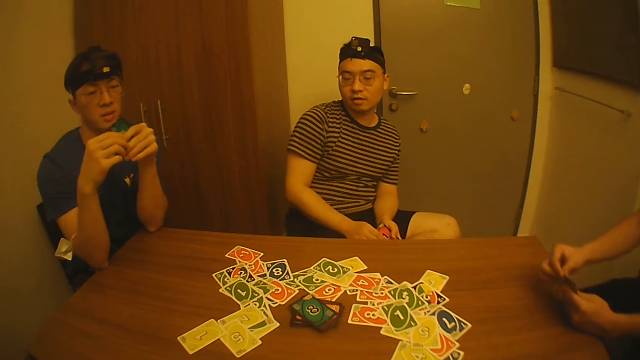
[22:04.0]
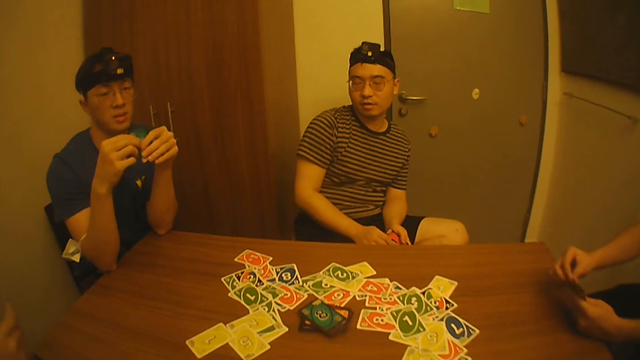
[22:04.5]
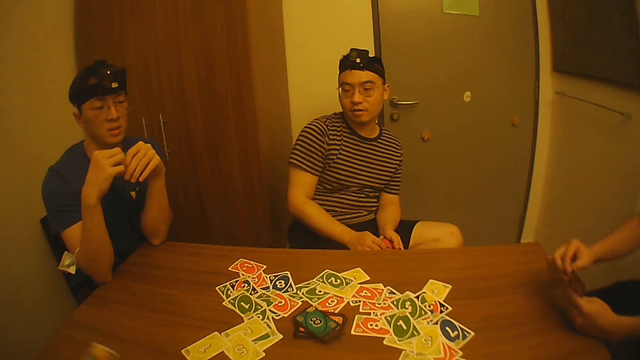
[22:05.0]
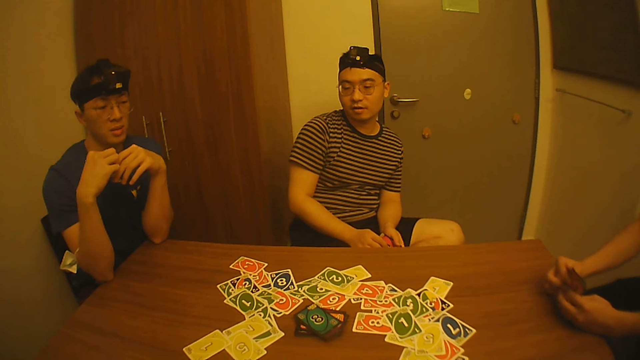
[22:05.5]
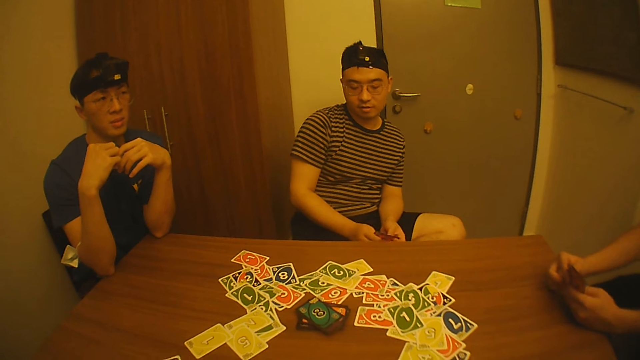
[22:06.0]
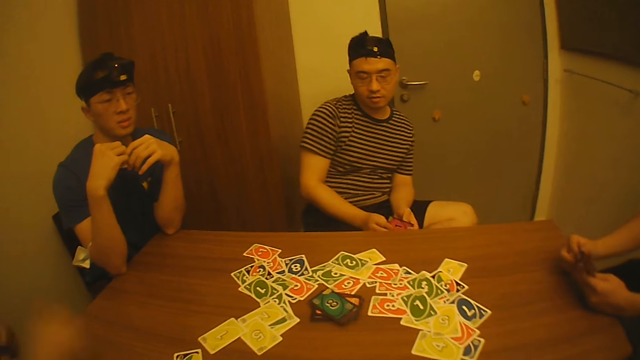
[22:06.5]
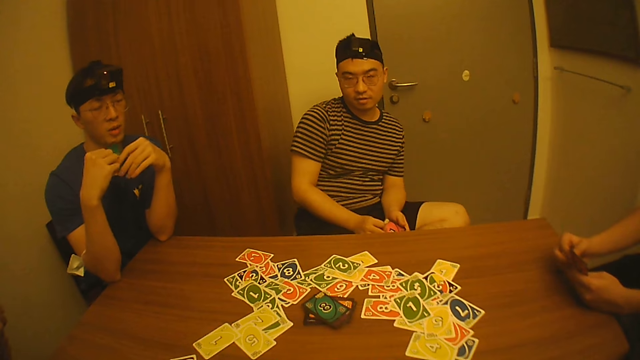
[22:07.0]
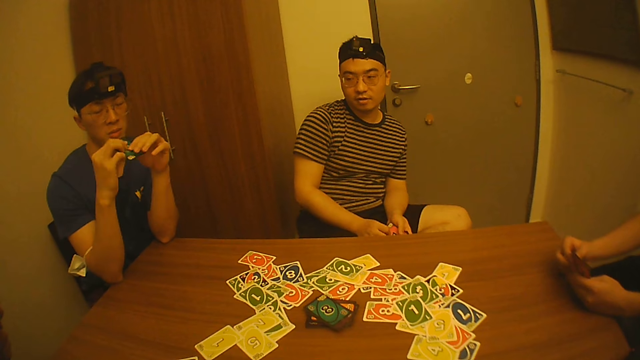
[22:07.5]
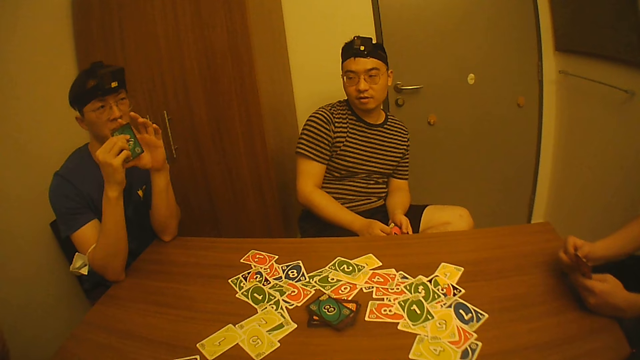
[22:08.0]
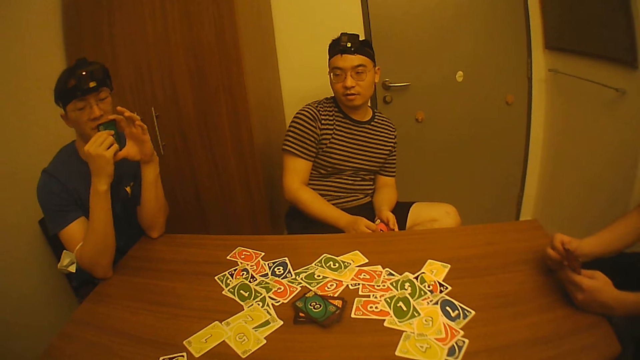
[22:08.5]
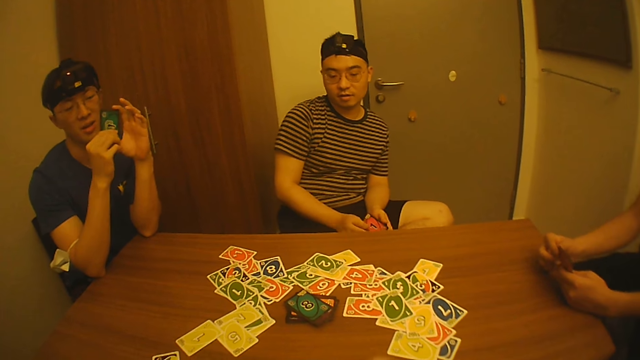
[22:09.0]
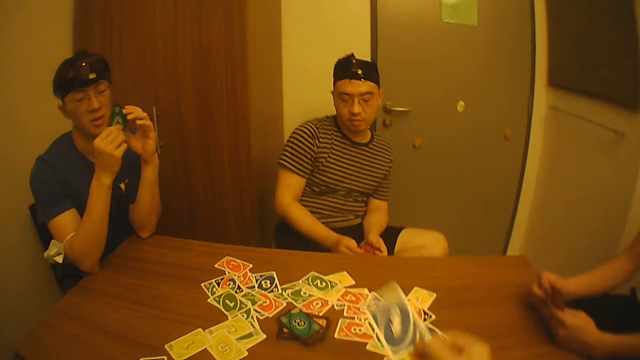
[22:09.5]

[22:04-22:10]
The camera wearer looks around.

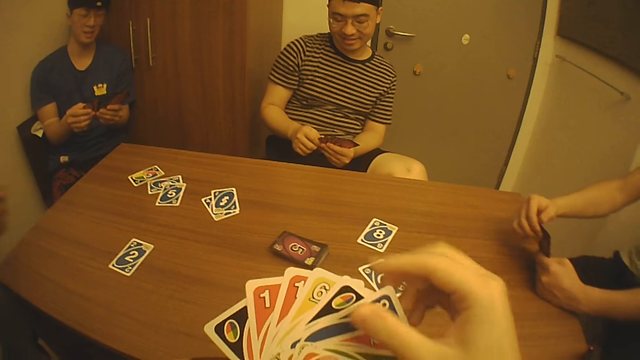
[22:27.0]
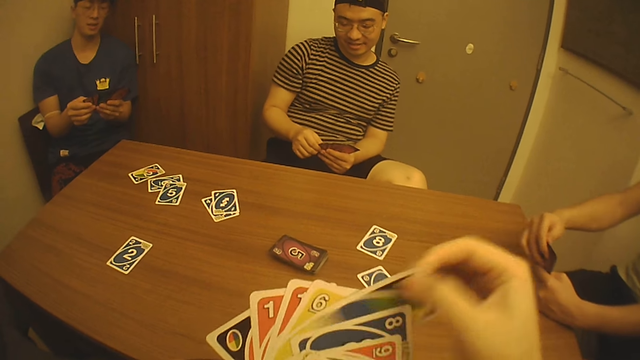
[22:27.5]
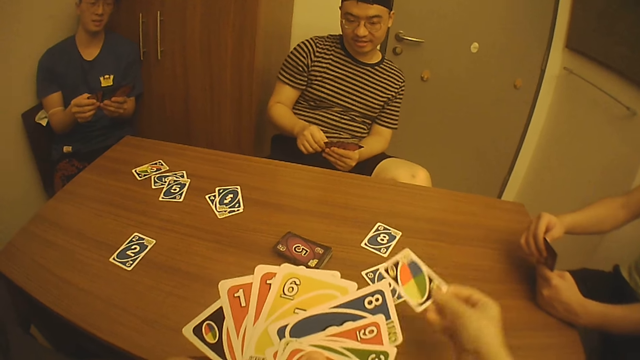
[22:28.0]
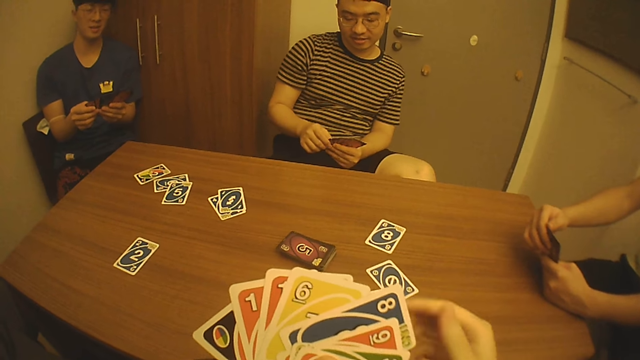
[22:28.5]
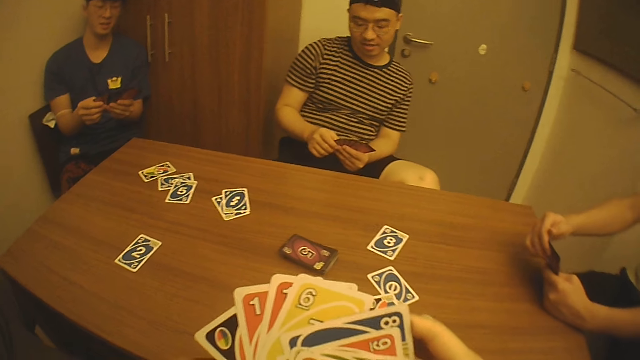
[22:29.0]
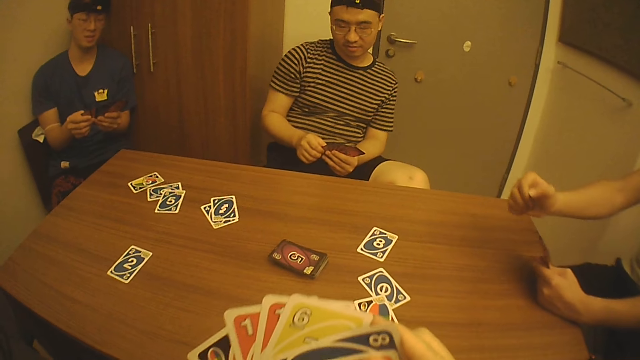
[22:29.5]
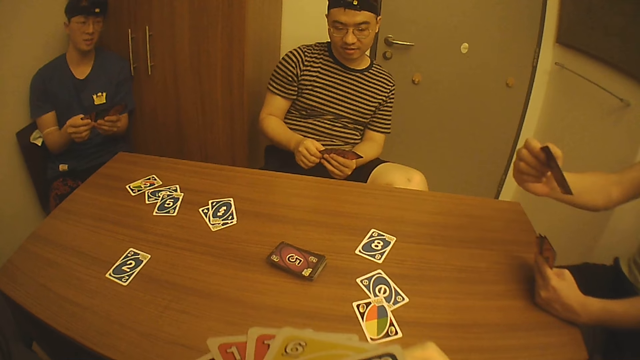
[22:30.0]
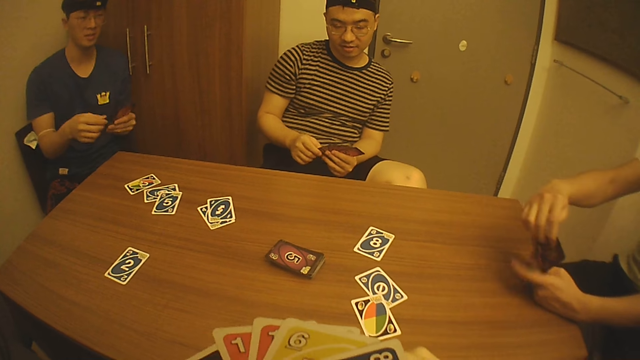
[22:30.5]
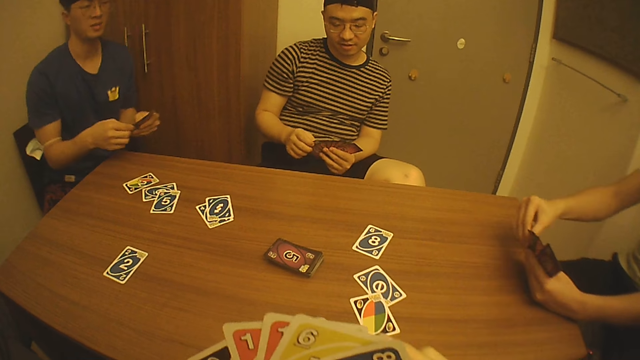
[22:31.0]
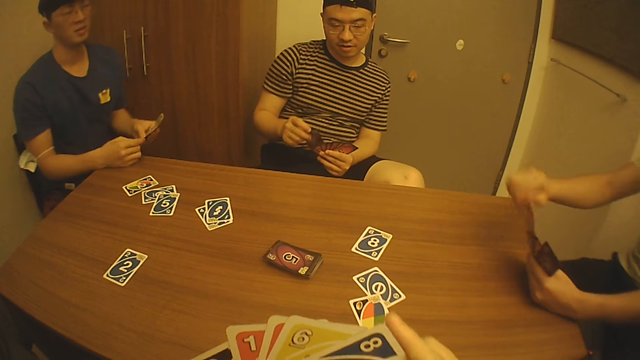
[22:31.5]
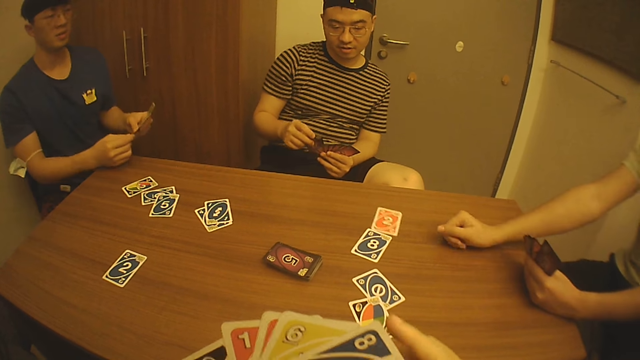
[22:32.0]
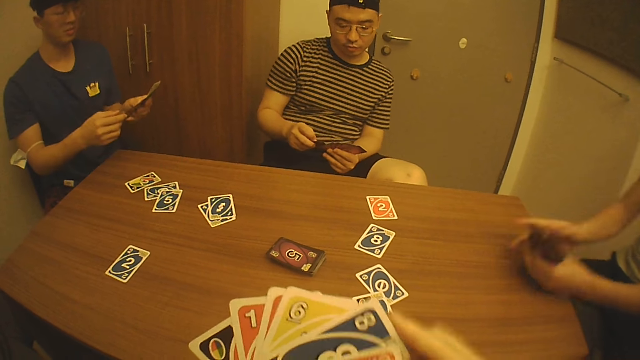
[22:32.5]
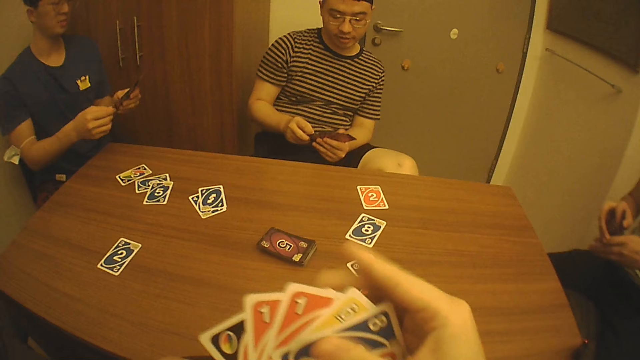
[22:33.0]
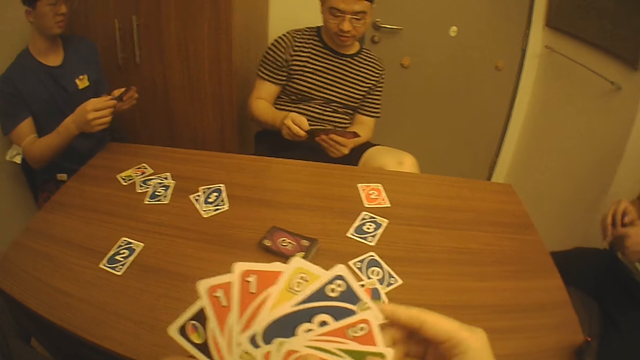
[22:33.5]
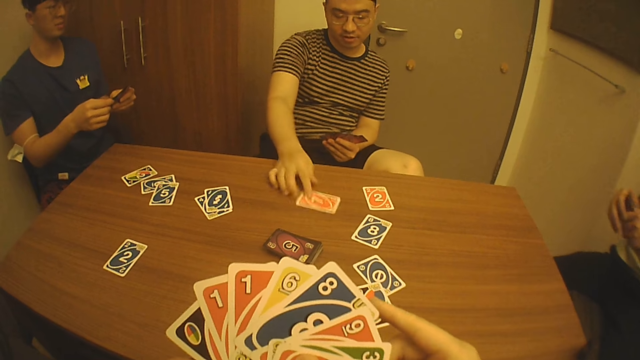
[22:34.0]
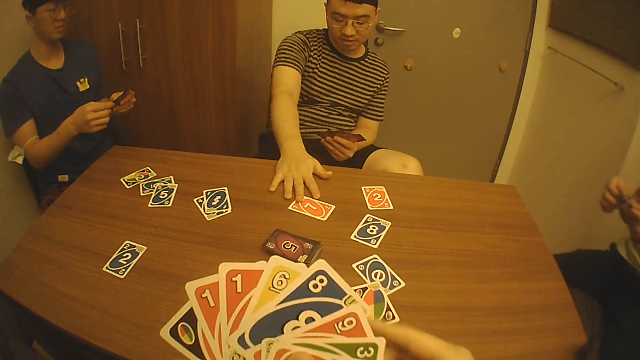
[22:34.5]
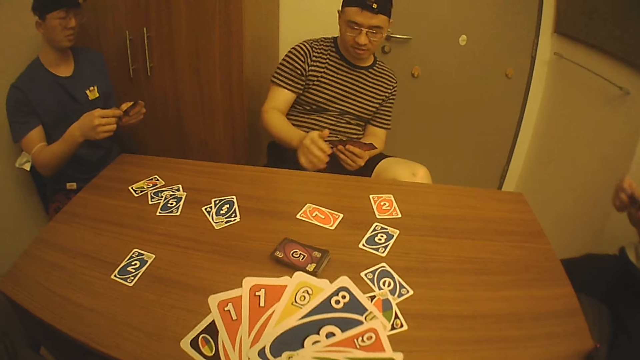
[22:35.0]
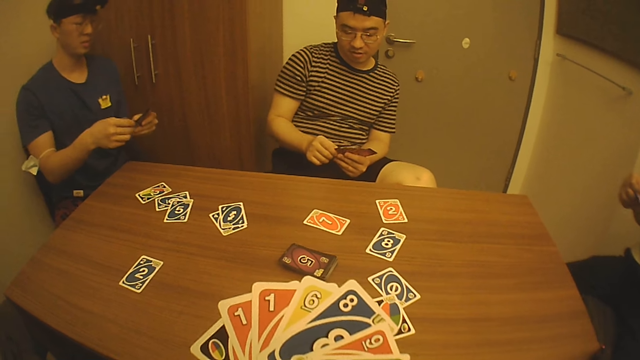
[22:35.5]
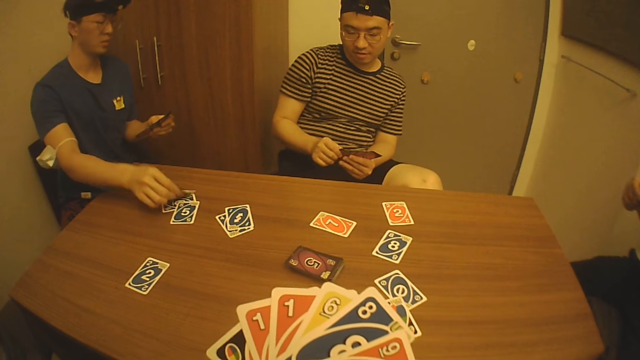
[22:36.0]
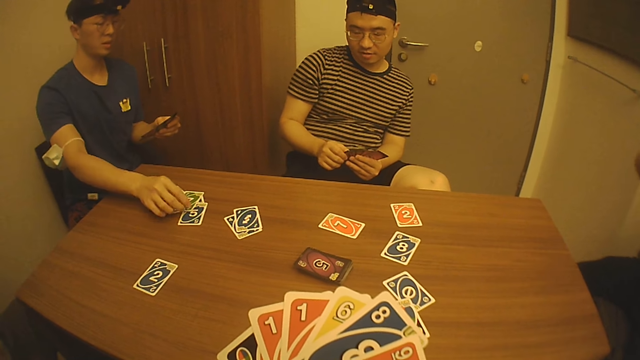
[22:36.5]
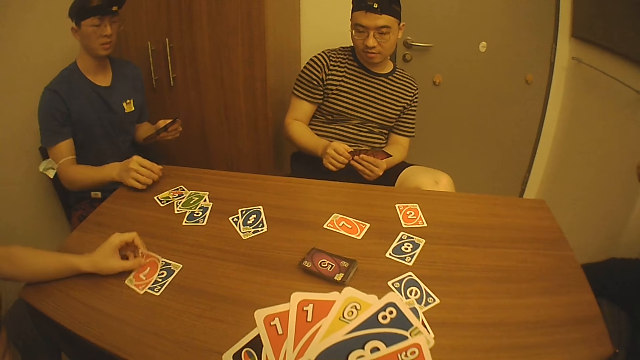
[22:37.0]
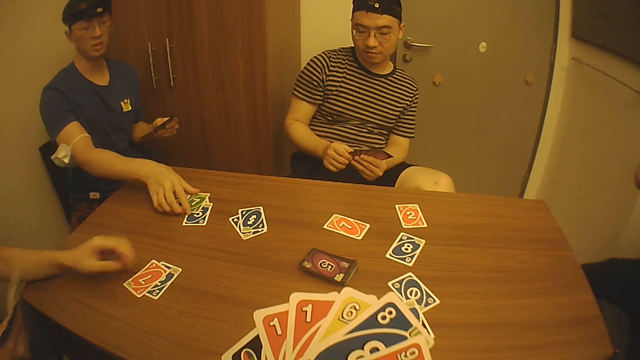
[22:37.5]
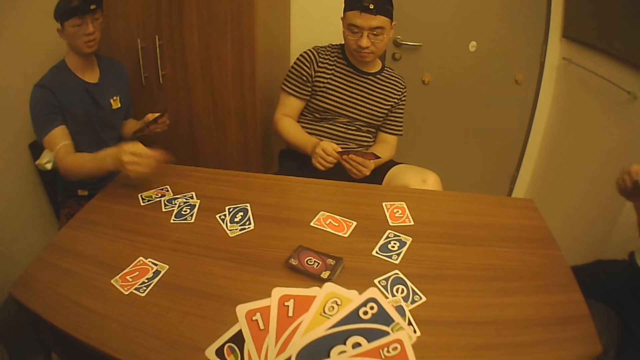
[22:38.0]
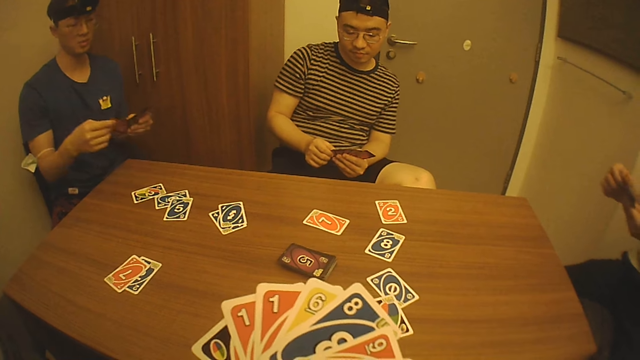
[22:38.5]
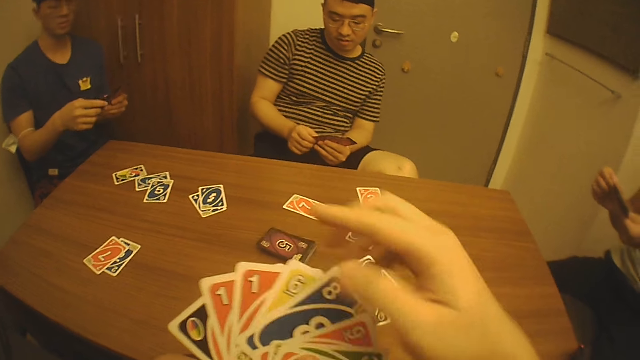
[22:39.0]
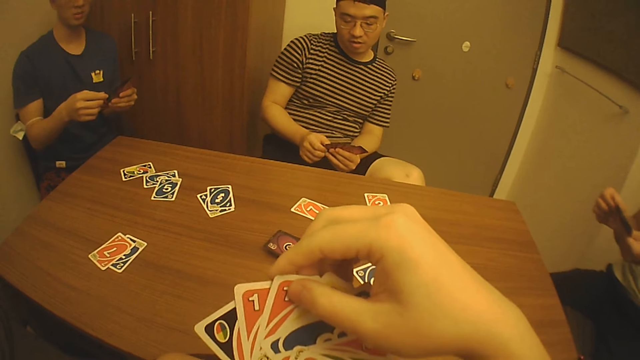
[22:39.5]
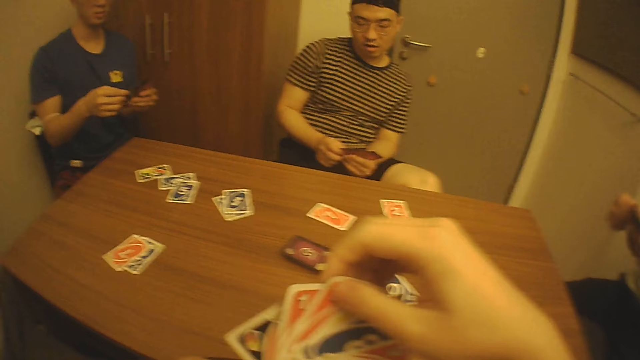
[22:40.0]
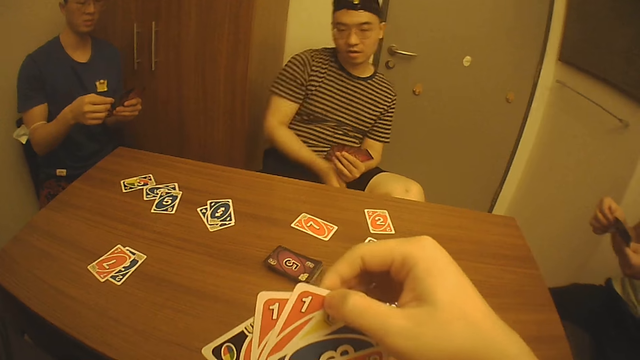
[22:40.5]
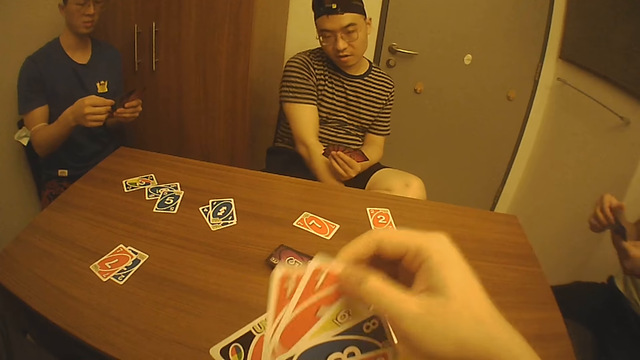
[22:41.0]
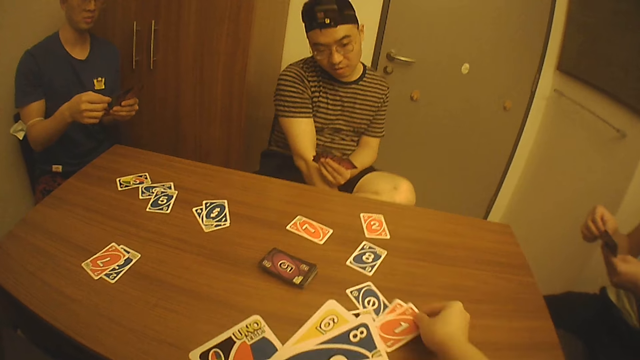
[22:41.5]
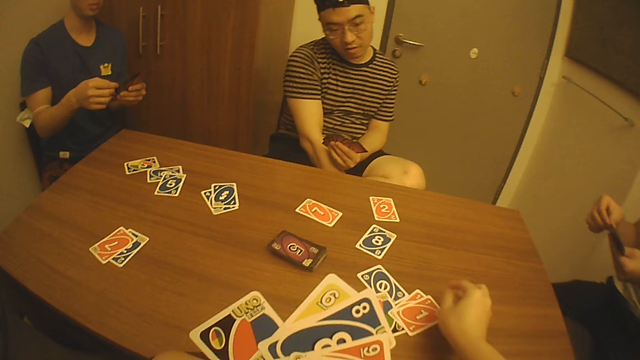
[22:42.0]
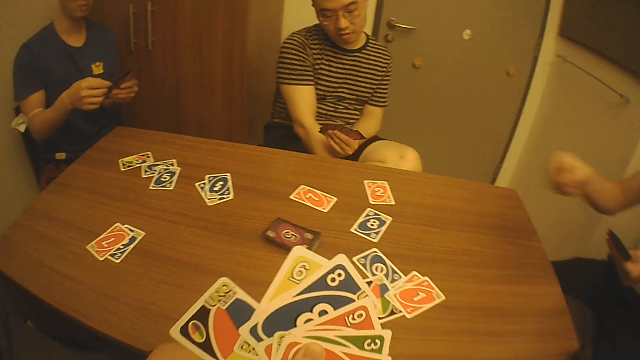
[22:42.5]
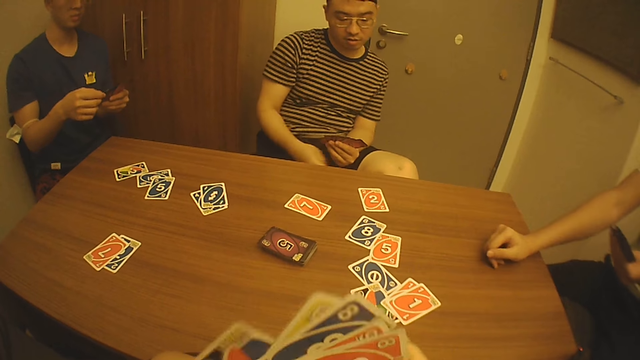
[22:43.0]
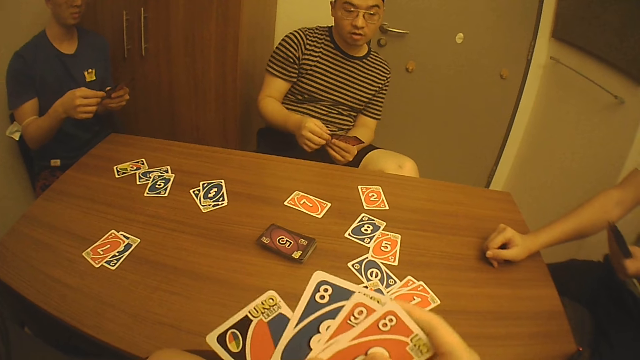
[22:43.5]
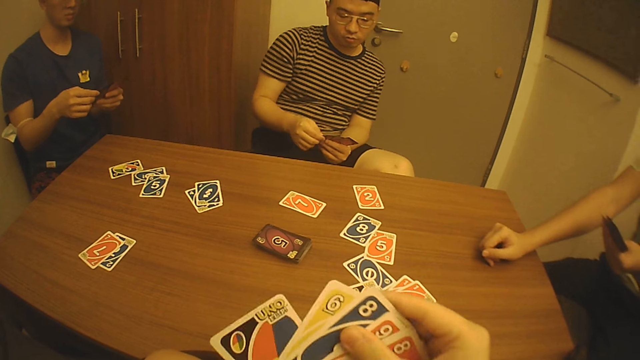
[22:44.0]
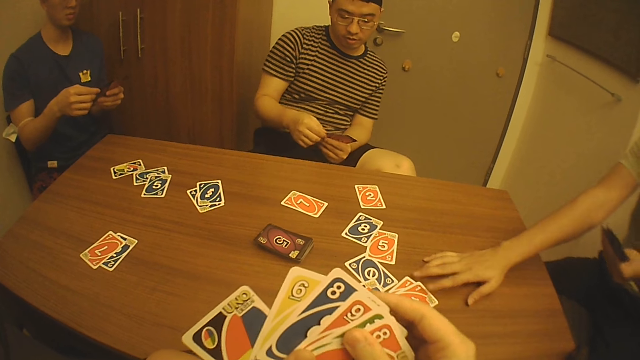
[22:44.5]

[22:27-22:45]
The camera wearer interacts with a man, another man, a third man and a fourth man. He picks a playing card with his right hand and drops the card on the table with his right hand. He holds playing cards with his right hand. The fourth man lifts a card from the cards in his left hand with his right hand. He drops the card among the cards in his left hand with his right hand, and drops a card on the table with his right hand. The camera wearer scans through the cards in his left hand with his right hand. He arranges a playing card with his right hand. The third man drops a card on the table with his right hand. The second man drops a card on the table with his right hand. The first man drops a card on the table with his left hand. The second man picks the card from the table with his right hand. The camera wearer picks two playing cards with his right hand and drops the two cards on the table with his right hand. The fourth man drops a card on the table with his right hand. The camera wearer holds playing cards with his right hand and arranges the playing cards with his right hand.
